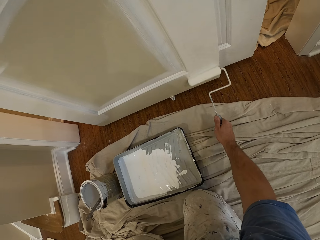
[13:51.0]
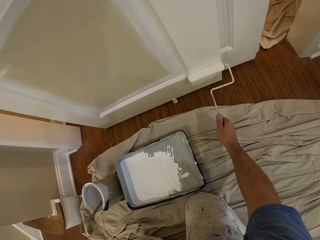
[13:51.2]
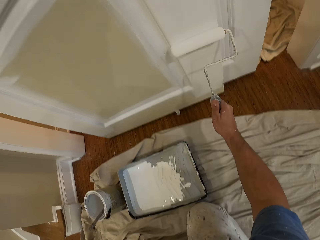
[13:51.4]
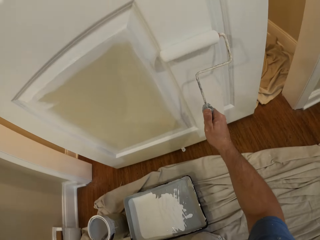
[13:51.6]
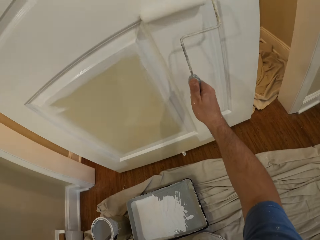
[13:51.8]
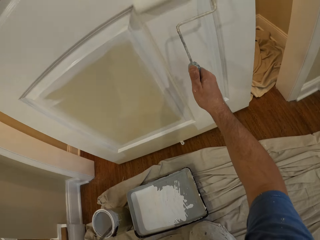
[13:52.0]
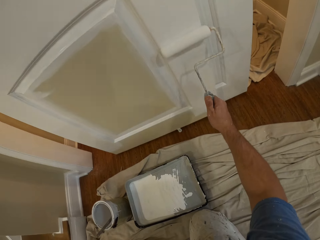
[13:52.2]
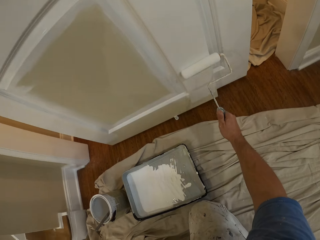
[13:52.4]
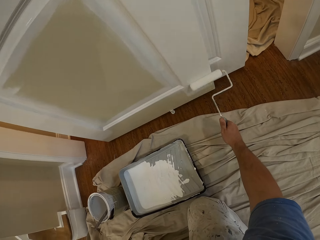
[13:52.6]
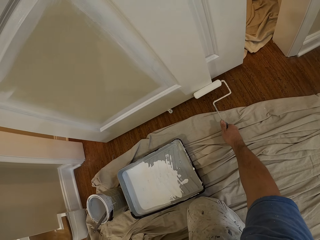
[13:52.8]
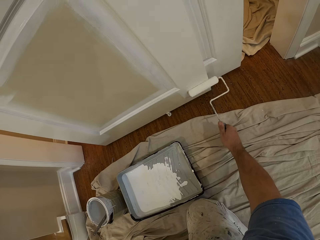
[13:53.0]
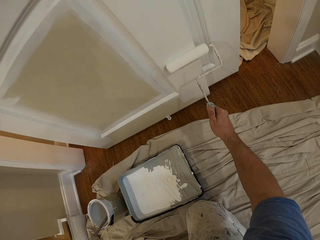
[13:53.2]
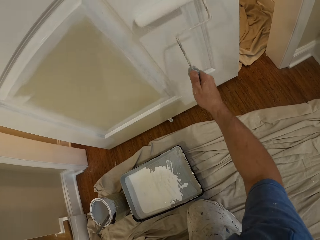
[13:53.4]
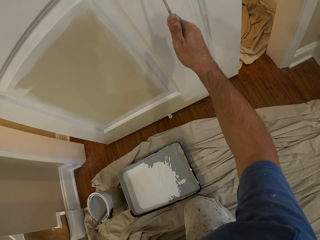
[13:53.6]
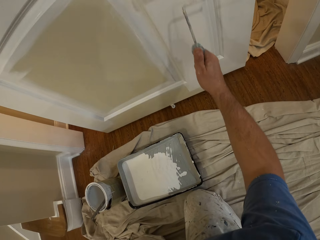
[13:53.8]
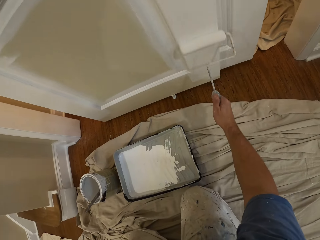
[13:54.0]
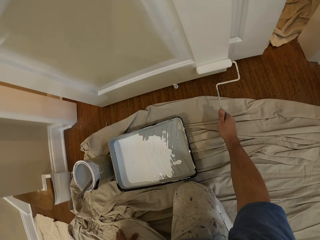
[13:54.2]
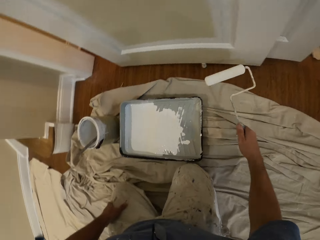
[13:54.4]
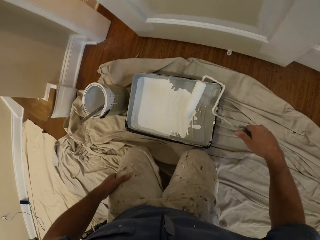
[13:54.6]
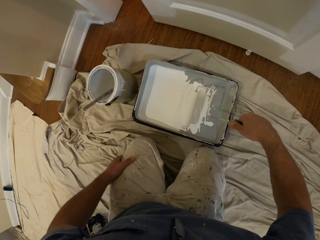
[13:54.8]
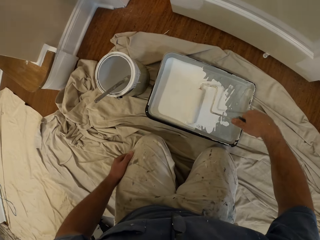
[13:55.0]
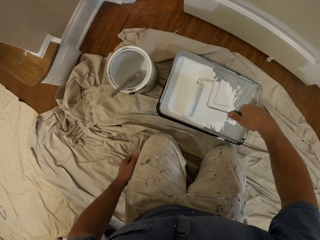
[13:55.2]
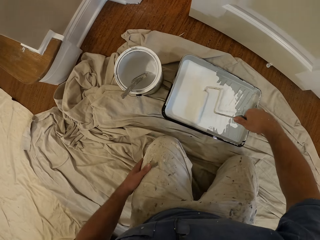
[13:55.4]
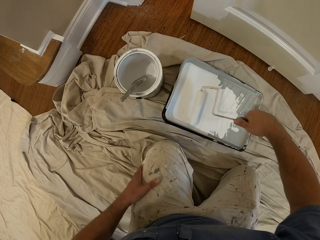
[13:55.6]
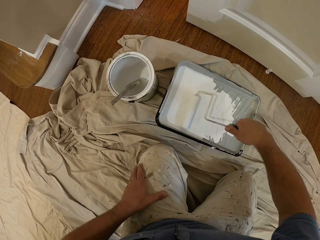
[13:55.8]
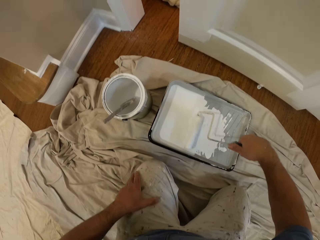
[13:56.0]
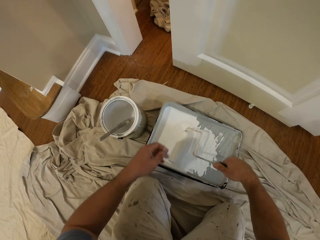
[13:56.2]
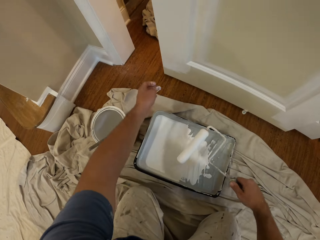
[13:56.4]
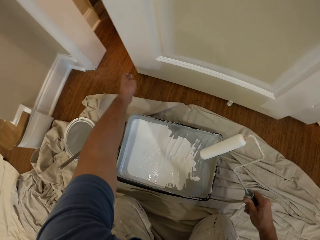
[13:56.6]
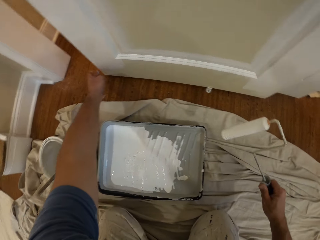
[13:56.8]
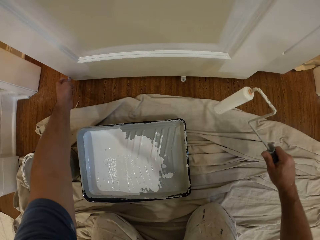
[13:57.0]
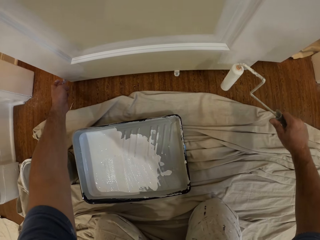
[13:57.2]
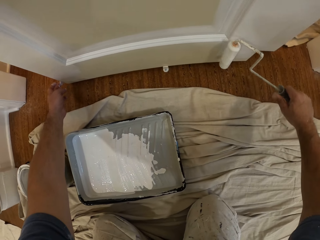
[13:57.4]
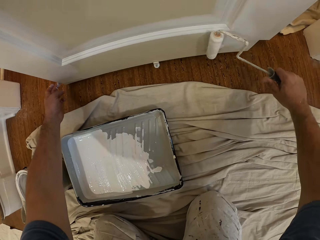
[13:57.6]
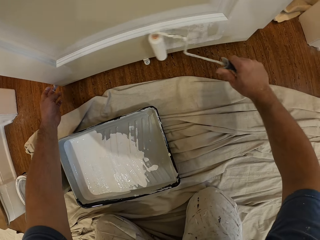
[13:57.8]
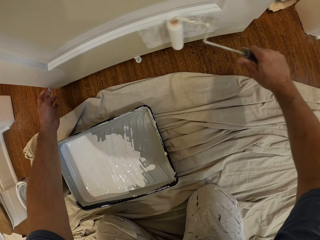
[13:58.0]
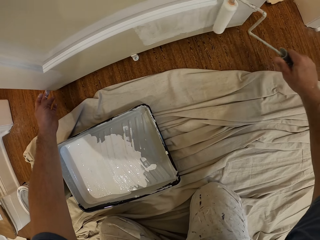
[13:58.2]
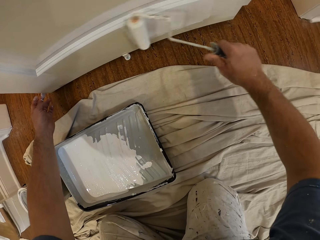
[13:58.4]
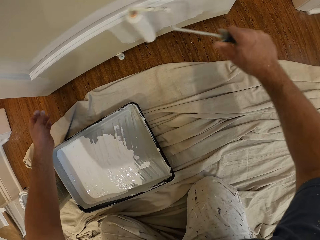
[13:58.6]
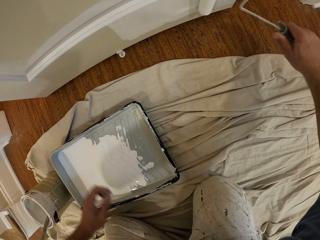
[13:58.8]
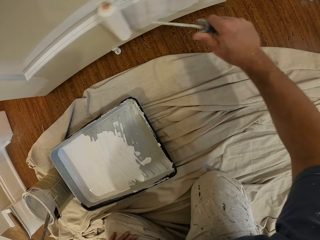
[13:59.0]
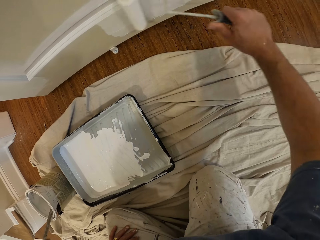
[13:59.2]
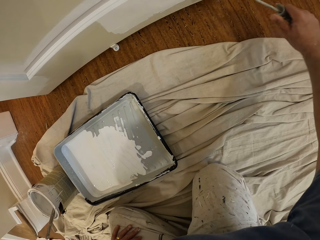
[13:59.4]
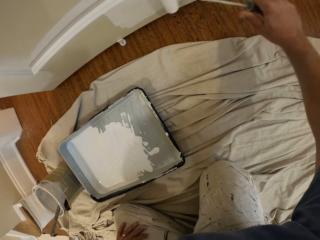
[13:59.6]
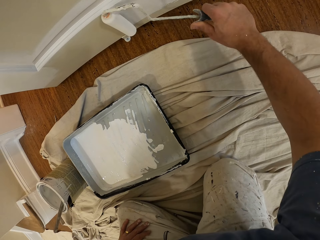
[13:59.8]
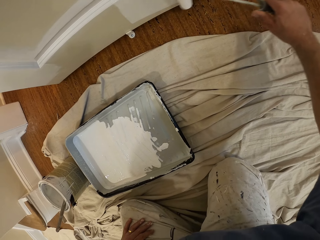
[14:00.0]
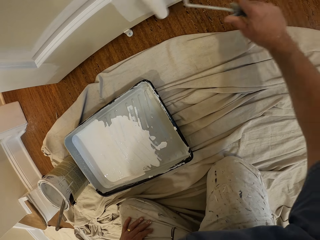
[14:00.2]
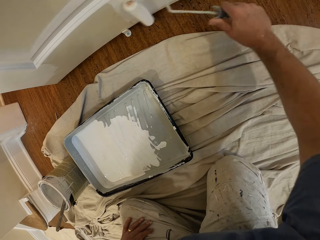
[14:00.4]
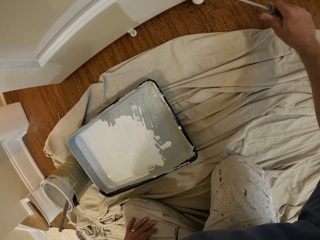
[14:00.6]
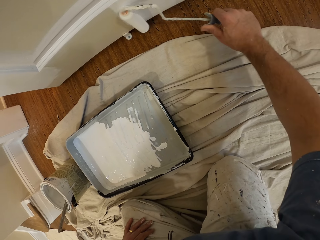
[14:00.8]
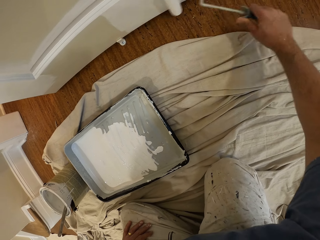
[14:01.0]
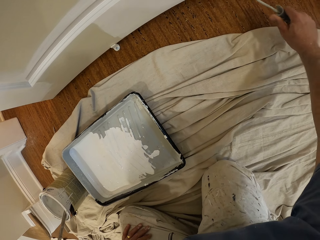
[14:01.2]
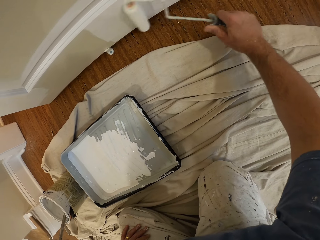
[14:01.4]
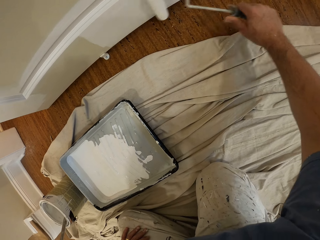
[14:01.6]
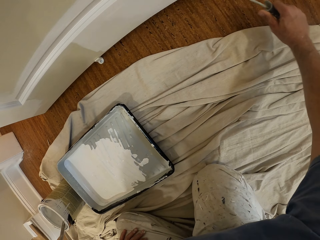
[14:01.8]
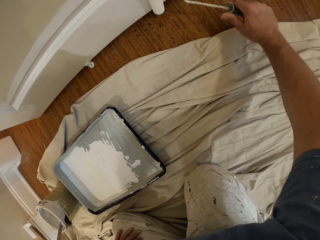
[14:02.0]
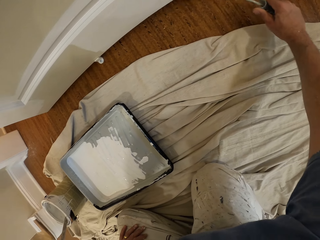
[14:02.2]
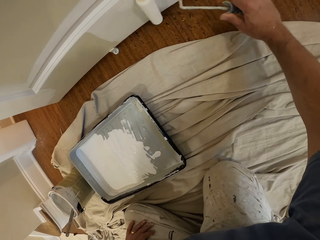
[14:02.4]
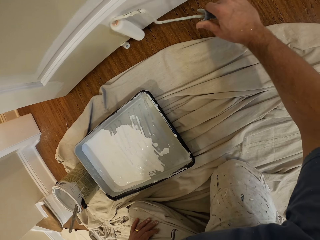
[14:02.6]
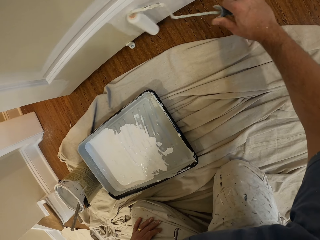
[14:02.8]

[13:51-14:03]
The camera wearer removes the paint roller from the door. He inserts the paint roller into the paint container. He removes the paint roller from the paint container. He adjusts the door with his left hand. He paints the door with the paint roller in his right hand.

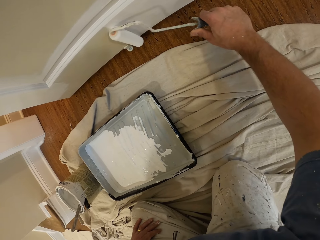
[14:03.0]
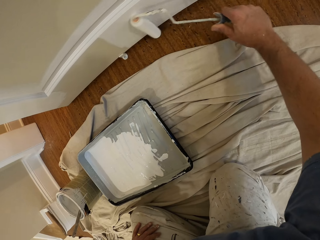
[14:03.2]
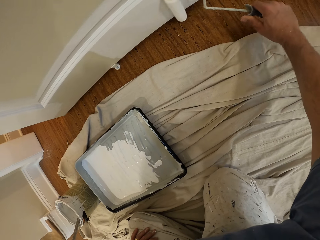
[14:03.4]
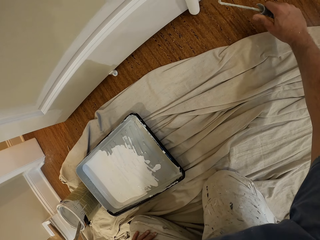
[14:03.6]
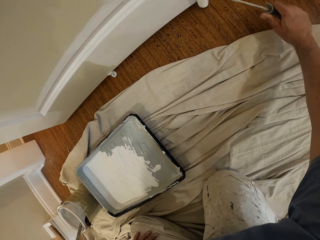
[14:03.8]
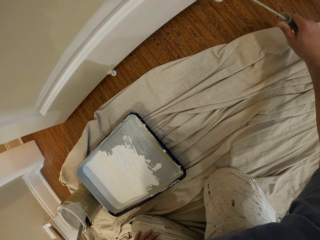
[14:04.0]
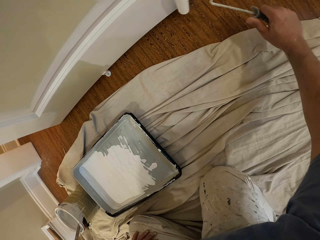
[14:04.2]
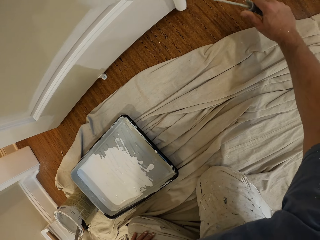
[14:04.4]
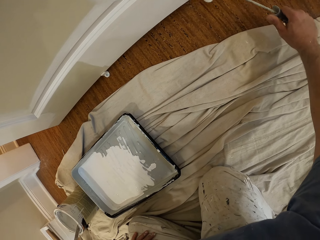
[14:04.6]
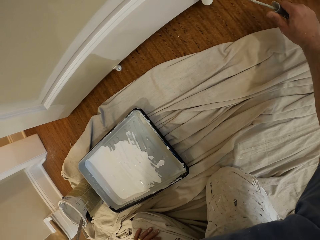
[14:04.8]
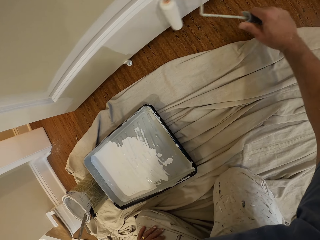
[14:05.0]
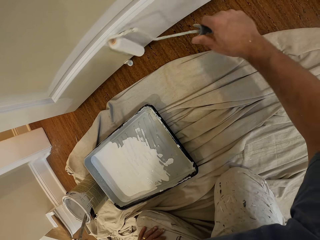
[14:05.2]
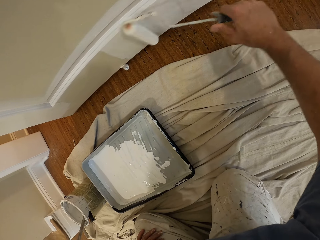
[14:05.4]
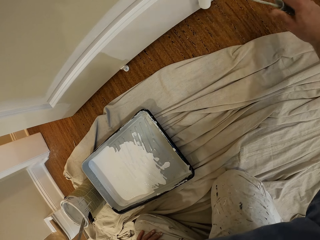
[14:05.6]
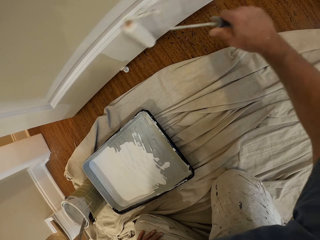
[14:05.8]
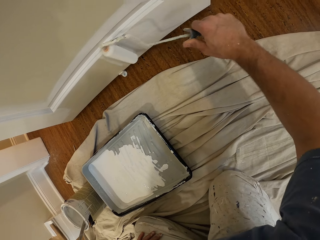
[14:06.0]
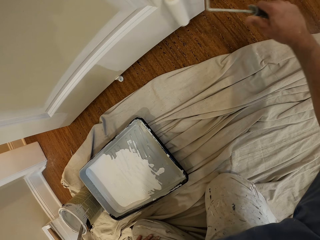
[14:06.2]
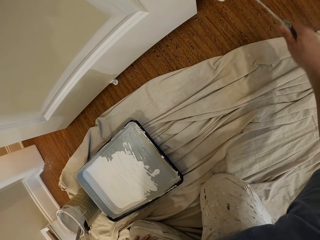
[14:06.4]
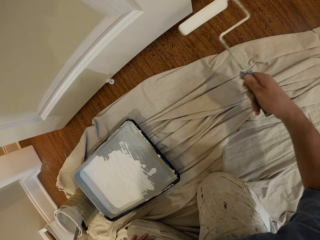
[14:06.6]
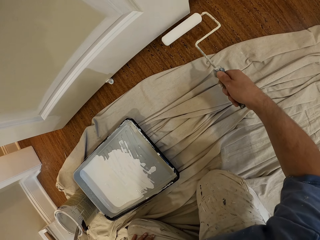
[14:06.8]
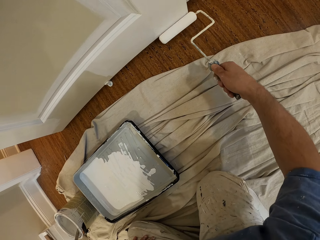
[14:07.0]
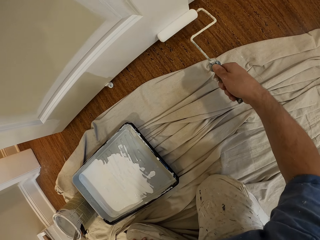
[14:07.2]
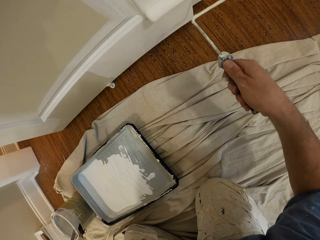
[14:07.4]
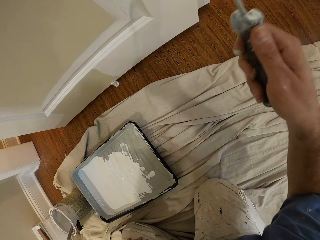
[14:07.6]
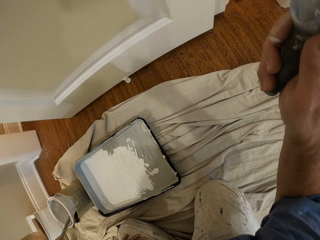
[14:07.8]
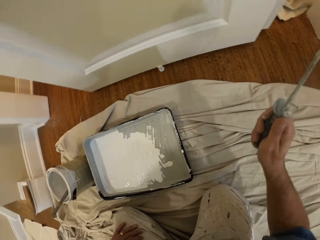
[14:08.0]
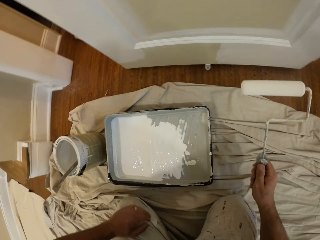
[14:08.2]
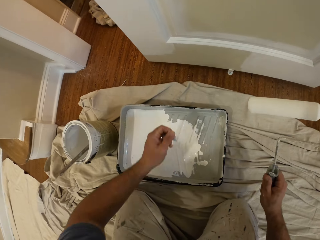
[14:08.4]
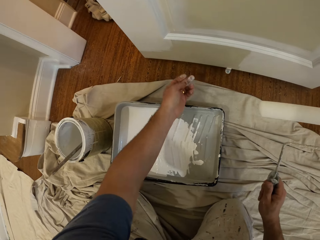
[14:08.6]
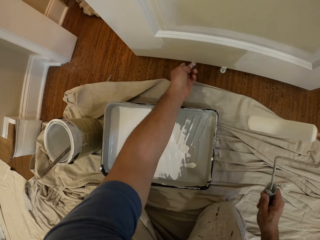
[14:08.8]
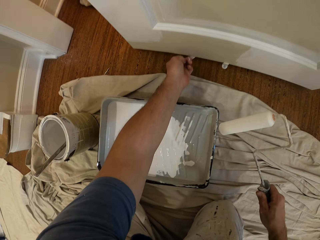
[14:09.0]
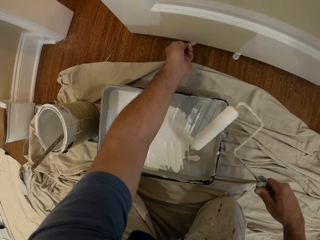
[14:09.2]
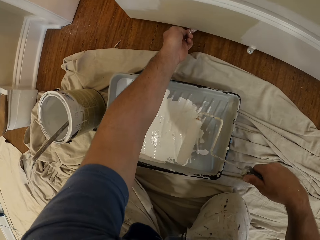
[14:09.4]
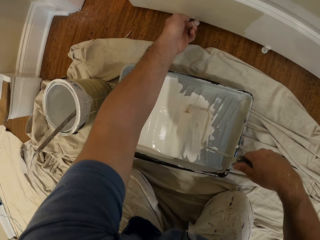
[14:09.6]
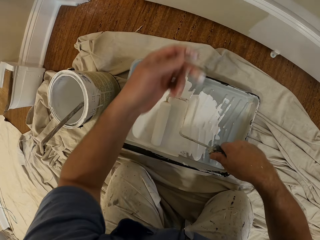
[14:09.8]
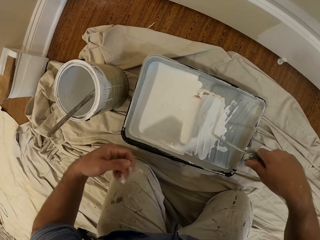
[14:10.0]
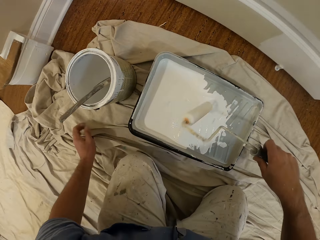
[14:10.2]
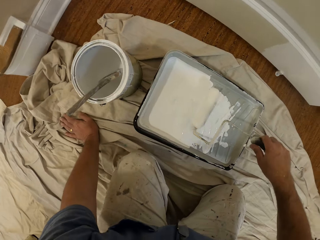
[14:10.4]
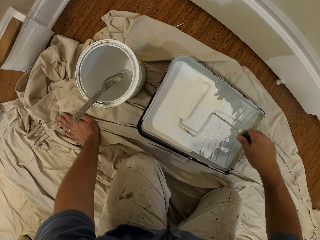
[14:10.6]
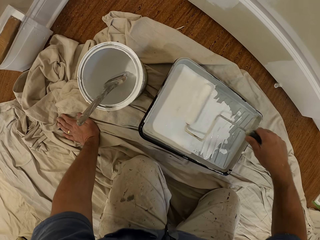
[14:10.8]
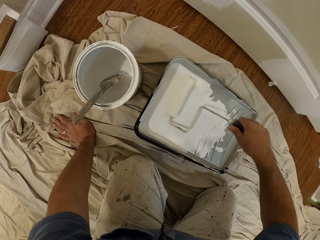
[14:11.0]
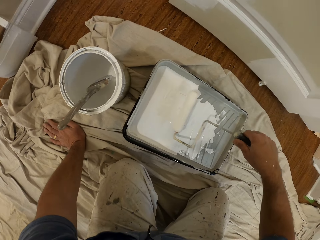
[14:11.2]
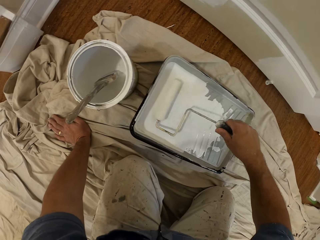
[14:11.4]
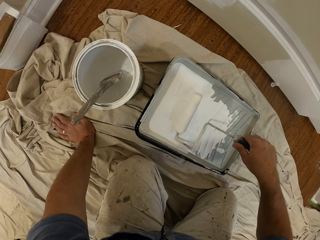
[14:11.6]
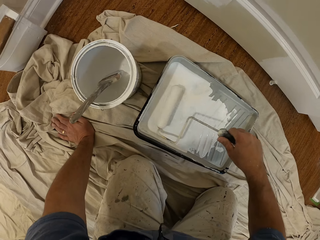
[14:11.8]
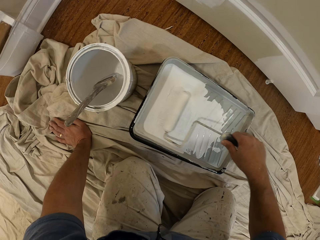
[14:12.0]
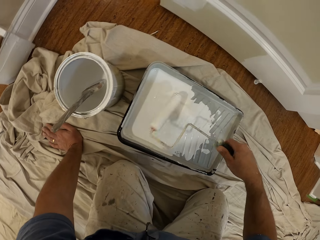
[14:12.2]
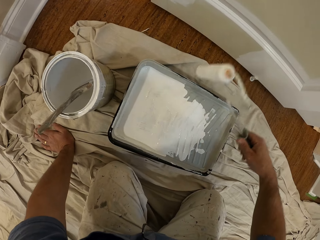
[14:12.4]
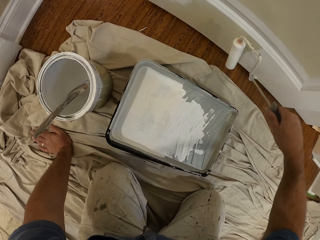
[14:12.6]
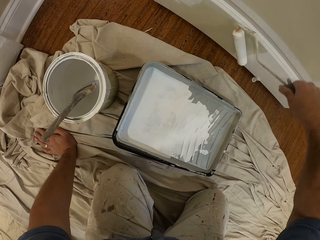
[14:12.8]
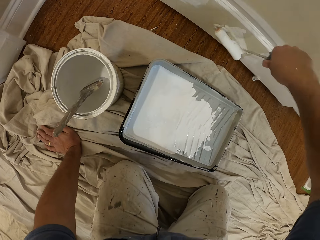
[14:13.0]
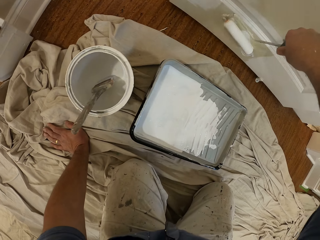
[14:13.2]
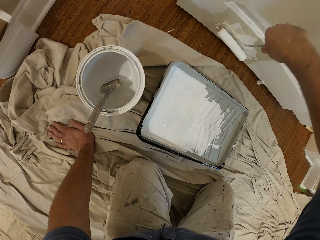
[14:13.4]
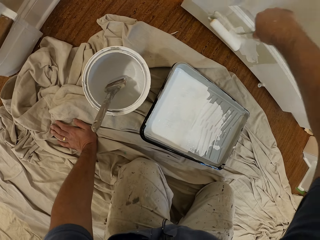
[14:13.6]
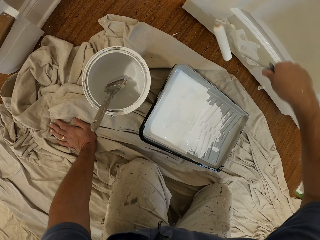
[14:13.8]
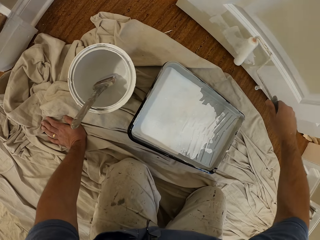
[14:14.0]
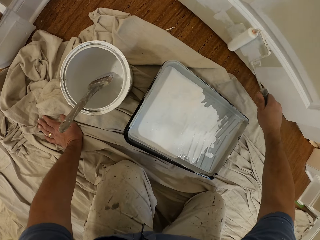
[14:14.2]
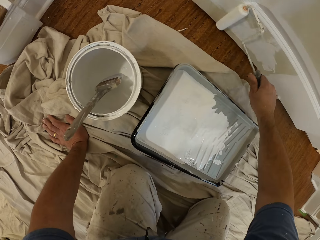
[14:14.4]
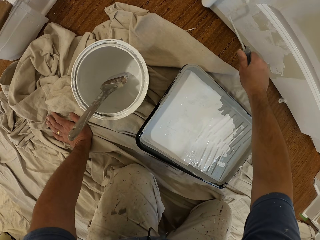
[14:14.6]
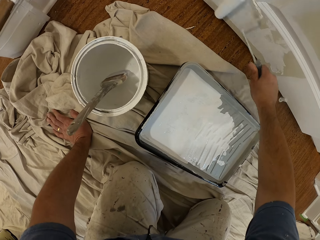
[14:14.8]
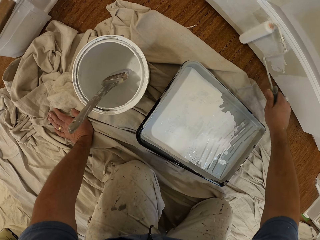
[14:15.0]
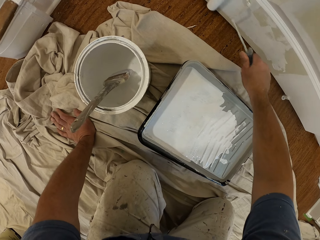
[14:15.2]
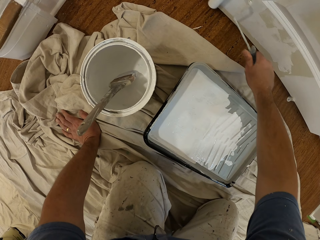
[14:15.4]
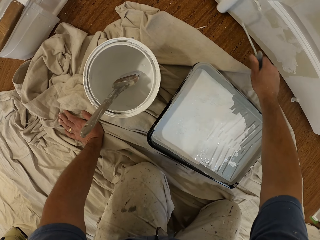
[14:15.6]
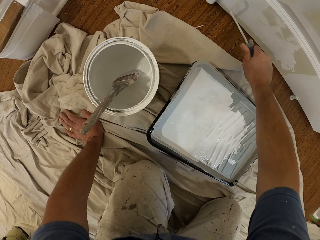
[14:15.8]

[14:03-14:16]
The camera wearer removes the paint roller from the door. He adjusts the door with his left hand. He inserts the paint roller into the paint container. He removes the paint roller from the paint container. He paints the door with the paint roller in his right hand.
